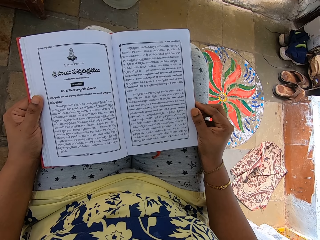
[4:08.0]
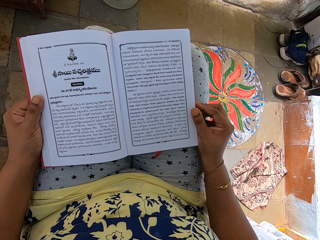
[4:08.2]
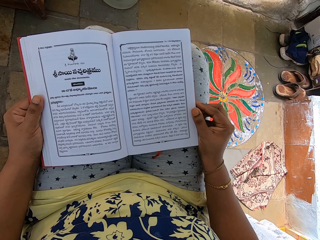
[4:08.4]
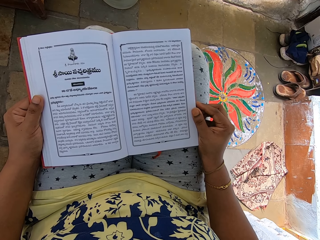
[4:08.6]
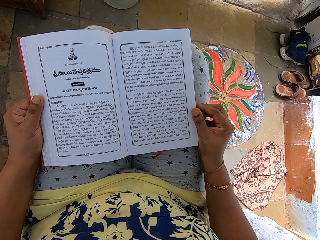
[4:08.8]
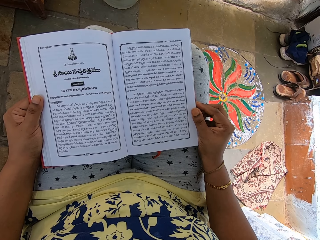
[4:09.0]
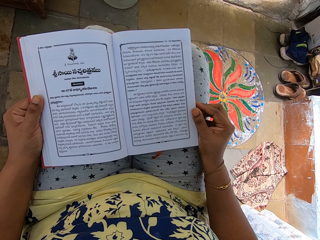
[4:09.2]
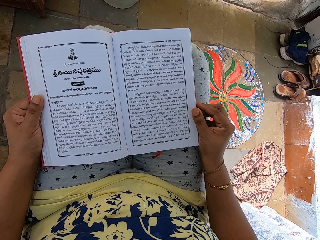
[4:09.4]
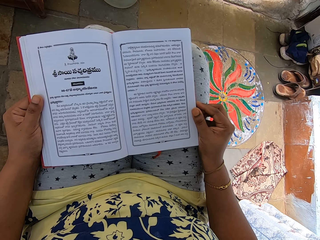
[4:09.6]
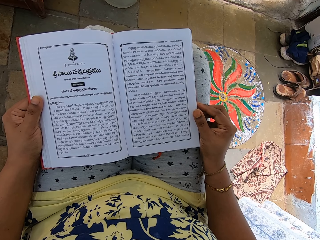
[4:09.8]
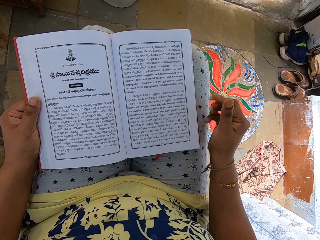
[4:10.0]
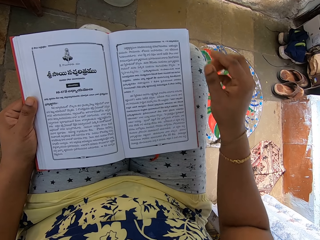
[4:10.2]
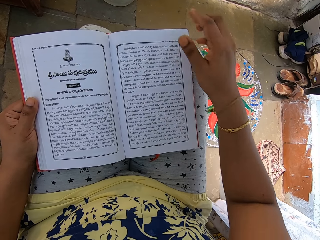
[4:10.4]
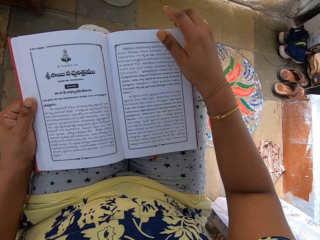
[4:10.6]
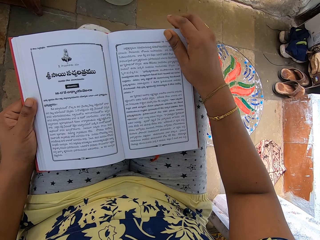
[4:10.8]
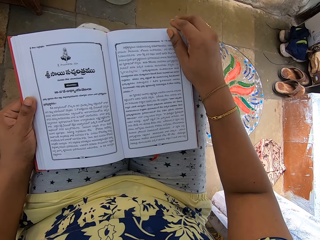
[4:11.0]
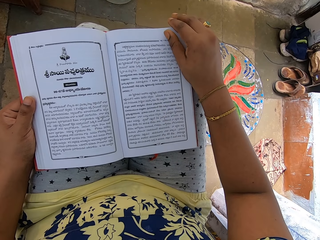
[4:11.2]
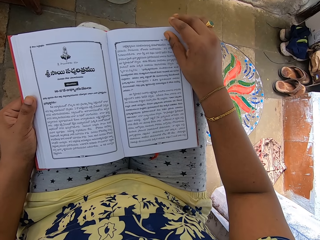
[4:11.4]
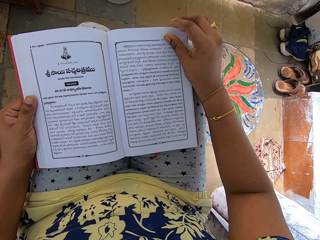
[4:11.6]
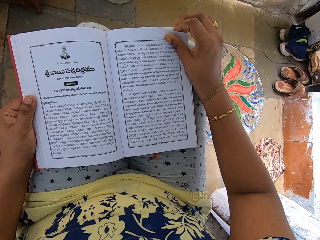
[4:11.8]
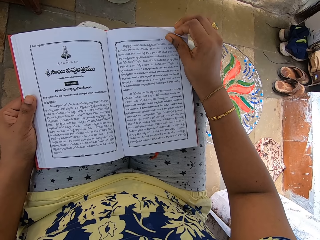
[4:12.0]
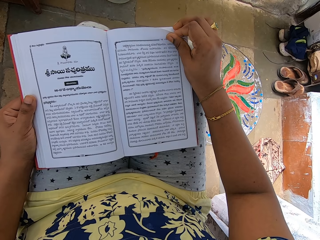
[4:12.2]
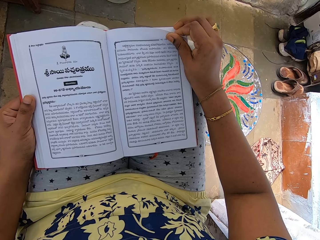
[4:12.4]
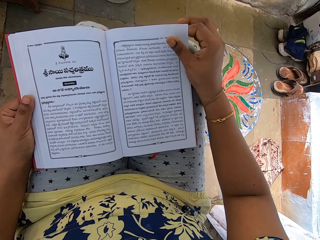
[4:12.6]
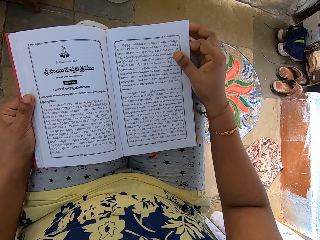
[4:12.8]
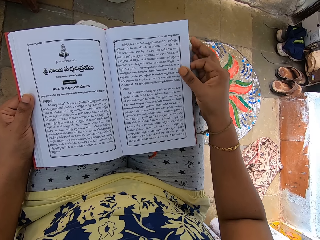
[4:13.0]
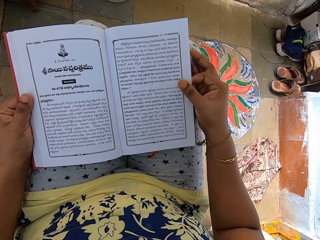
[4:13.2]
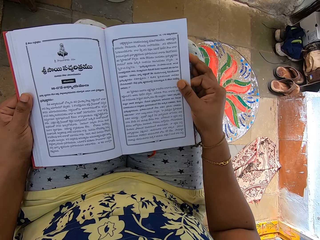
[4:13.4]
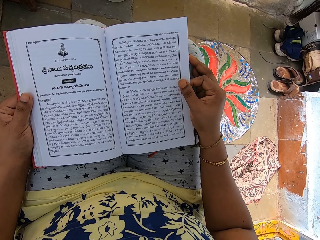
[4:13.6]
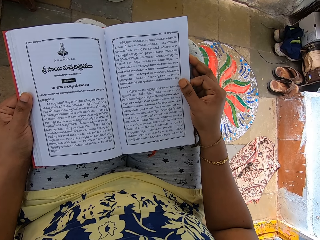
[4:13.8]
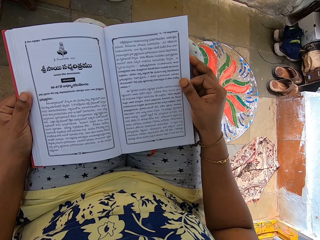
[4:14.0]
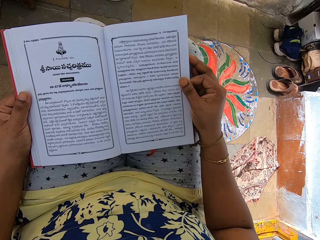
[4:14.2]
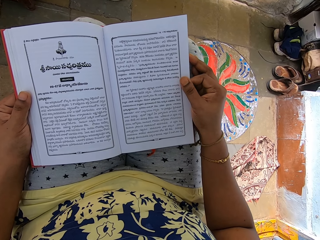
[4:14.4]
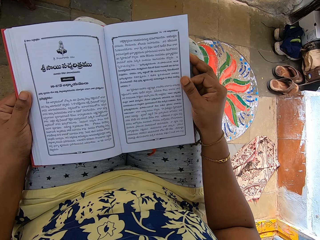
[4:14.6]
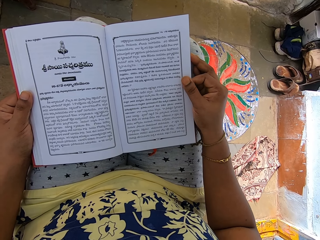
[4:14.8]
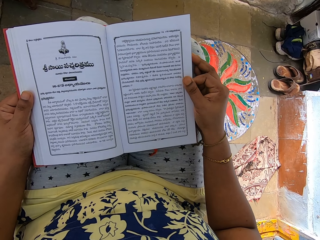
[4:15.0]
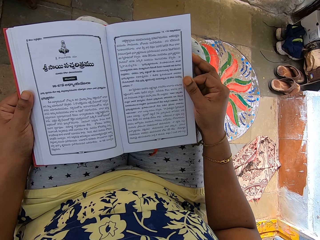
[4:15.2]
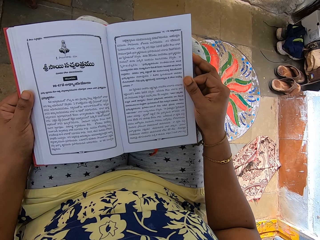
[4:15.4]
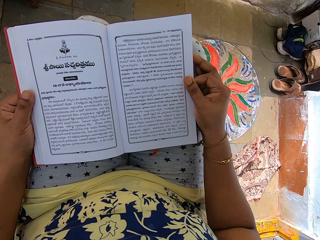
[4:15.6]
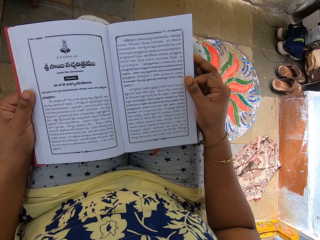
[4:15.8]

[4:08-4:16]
The camera wearer lifts her right hand from the book. She twitches a page of the book with her right hand. She touches the page of the book.

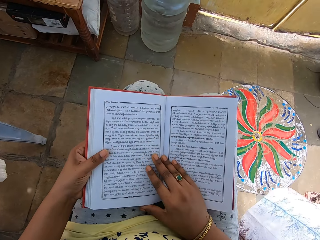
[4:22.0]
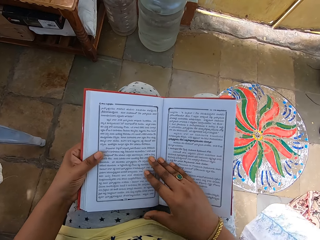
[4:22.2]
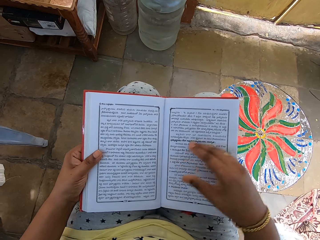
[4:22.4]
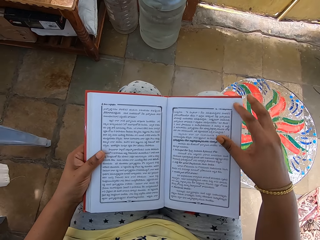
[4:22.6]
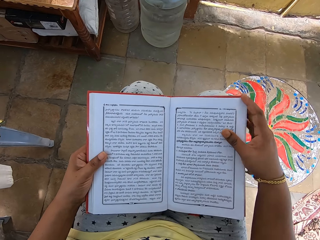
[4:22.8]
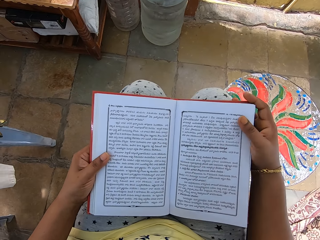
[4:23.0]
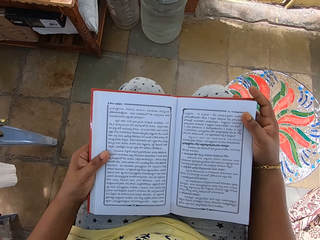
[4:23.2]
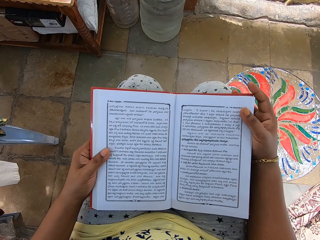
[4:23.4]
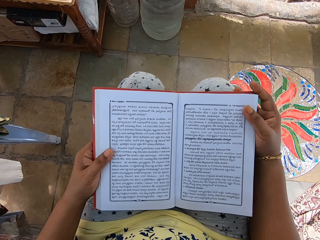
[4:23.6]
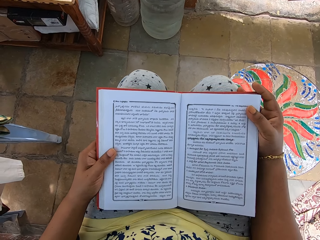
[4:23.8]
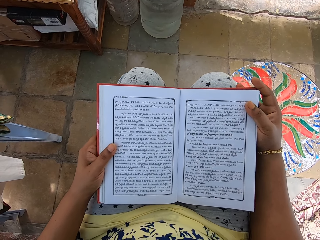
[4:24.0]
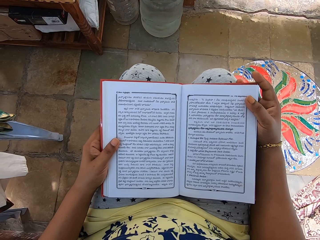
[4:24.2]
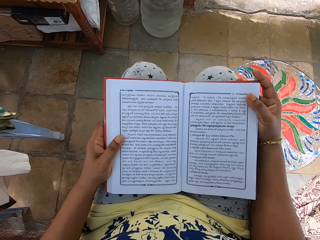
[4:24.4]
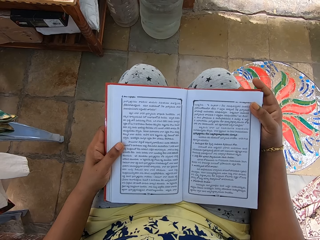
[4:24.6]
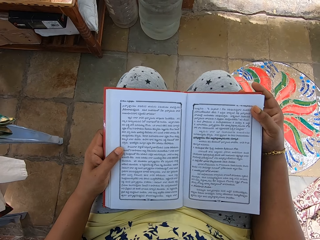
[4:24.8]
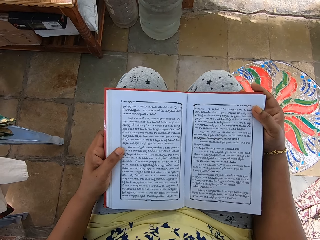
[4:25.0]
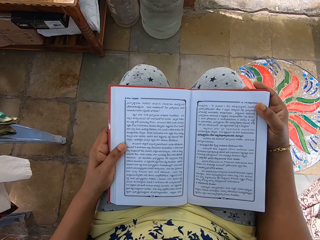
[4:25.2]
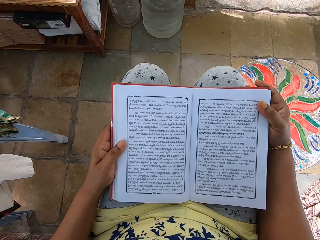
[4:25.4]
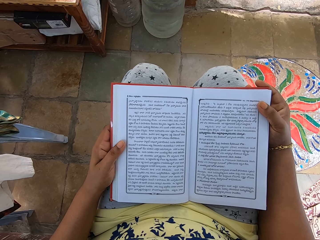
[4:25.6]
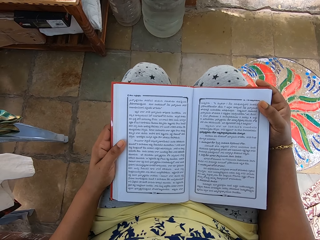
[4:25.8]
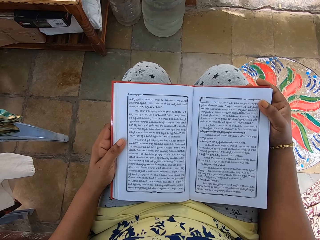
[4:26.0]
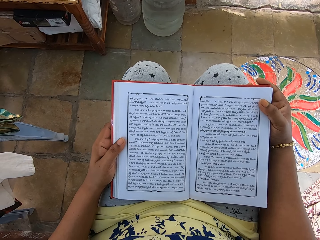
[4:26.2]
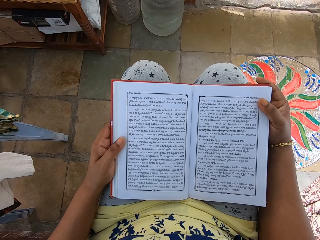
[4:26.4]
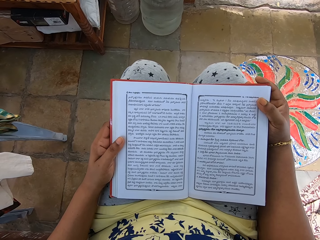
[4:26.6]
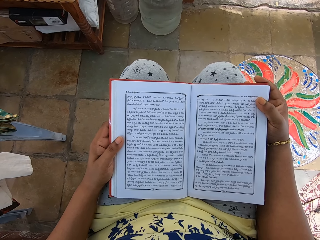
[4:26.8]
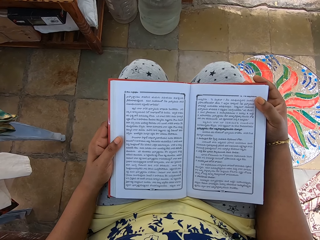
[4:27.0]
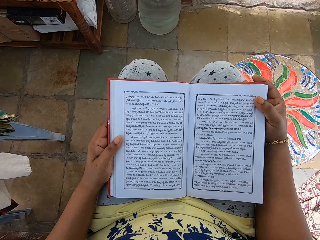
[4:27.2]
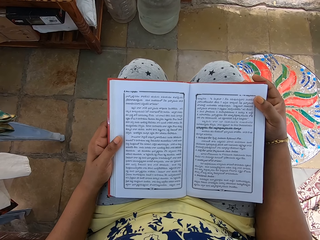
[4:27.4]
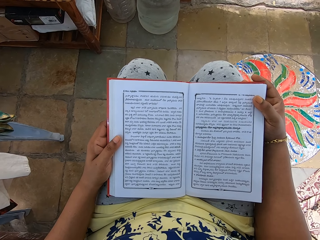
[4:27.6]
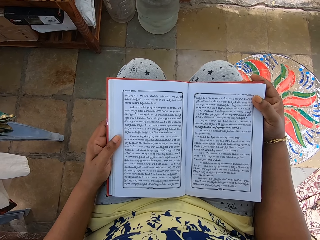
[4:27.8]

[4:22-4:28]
The camera wearer adjusts her right hand on the book.

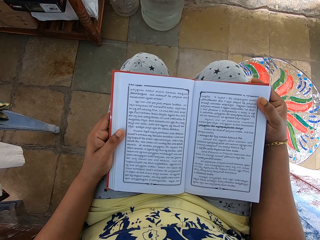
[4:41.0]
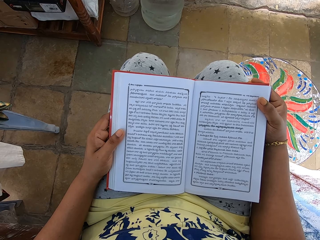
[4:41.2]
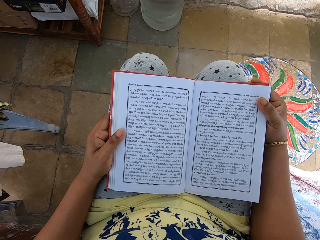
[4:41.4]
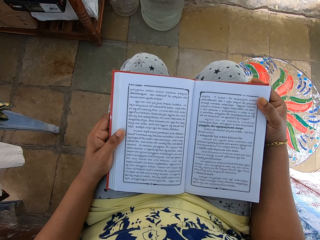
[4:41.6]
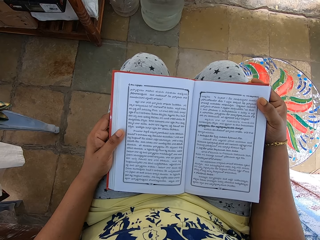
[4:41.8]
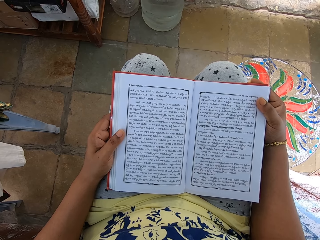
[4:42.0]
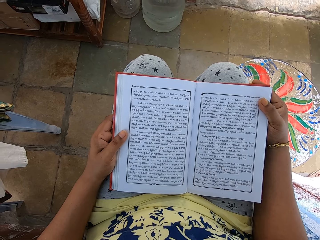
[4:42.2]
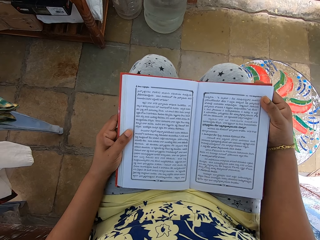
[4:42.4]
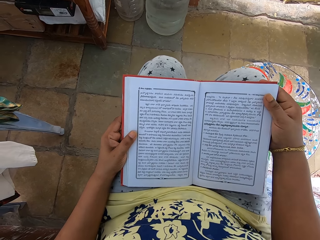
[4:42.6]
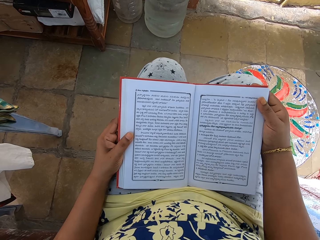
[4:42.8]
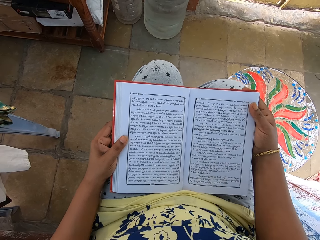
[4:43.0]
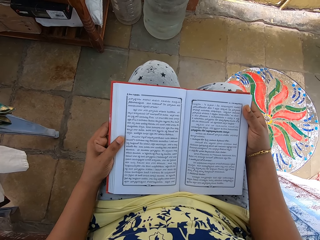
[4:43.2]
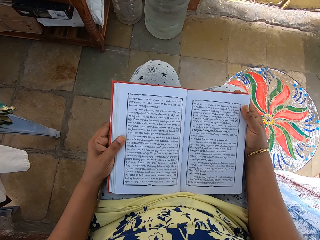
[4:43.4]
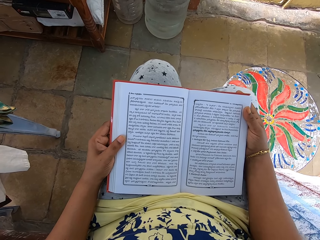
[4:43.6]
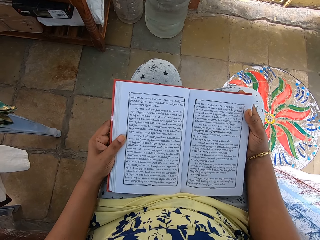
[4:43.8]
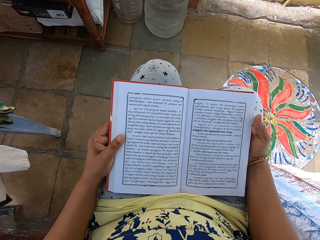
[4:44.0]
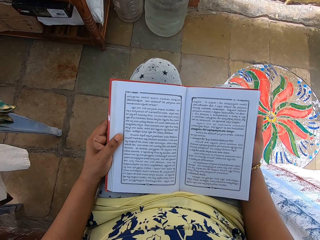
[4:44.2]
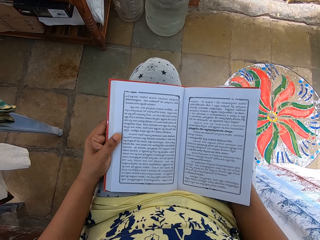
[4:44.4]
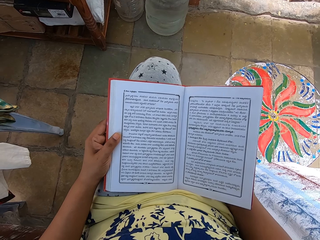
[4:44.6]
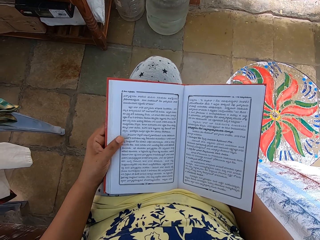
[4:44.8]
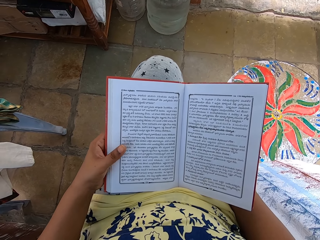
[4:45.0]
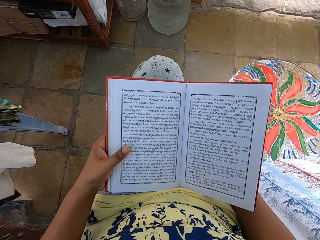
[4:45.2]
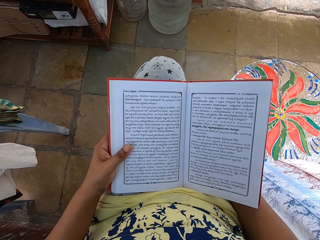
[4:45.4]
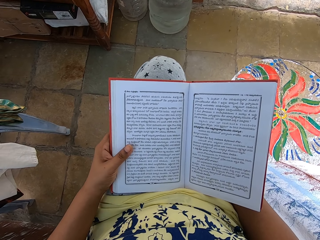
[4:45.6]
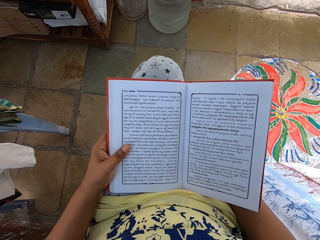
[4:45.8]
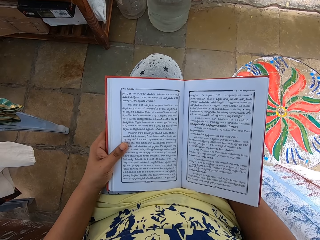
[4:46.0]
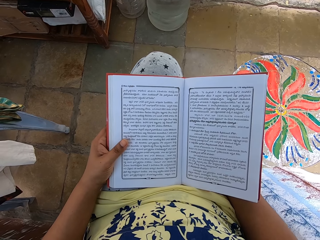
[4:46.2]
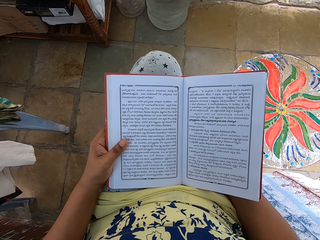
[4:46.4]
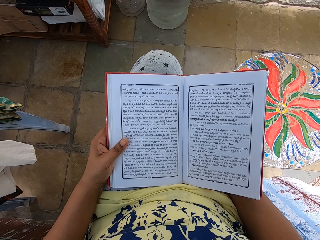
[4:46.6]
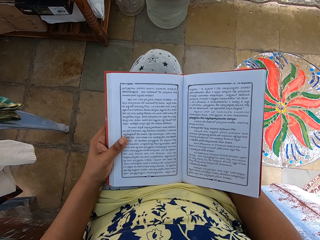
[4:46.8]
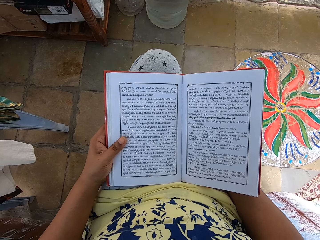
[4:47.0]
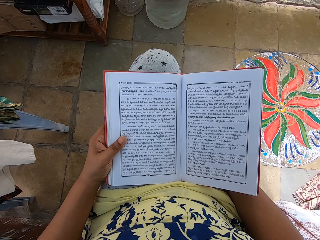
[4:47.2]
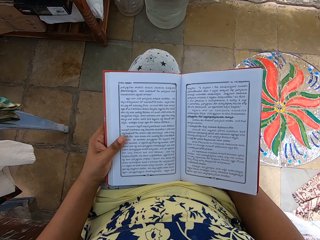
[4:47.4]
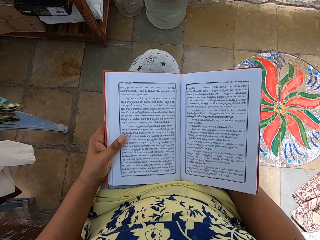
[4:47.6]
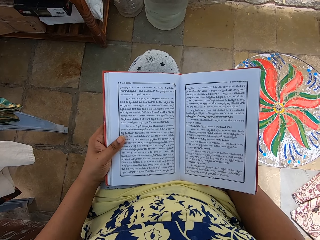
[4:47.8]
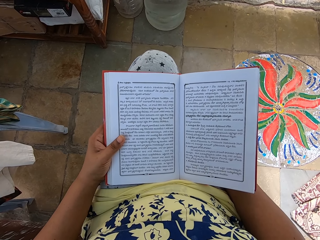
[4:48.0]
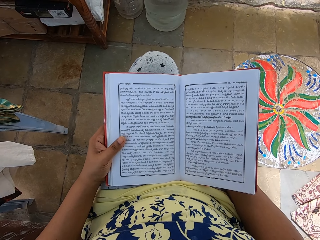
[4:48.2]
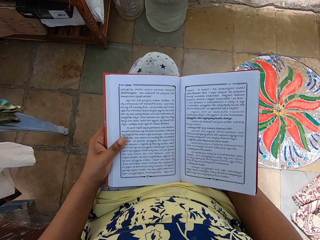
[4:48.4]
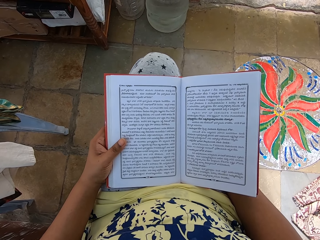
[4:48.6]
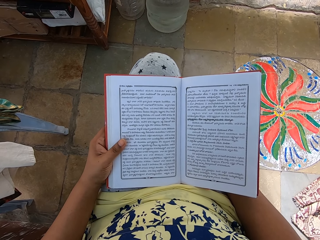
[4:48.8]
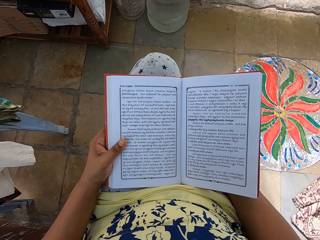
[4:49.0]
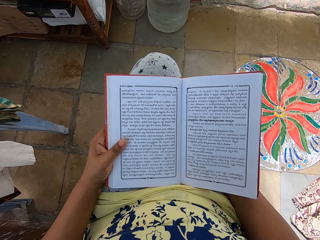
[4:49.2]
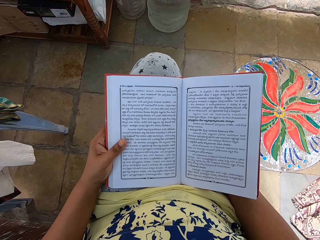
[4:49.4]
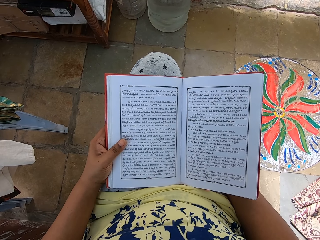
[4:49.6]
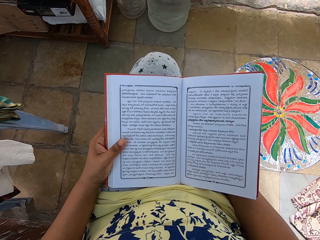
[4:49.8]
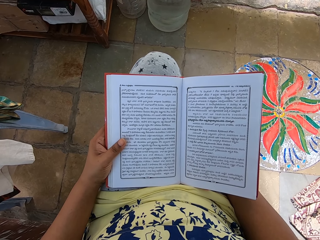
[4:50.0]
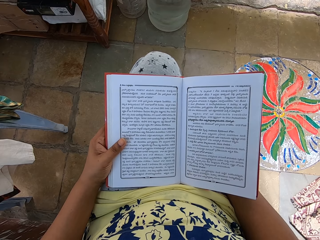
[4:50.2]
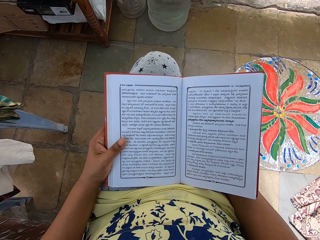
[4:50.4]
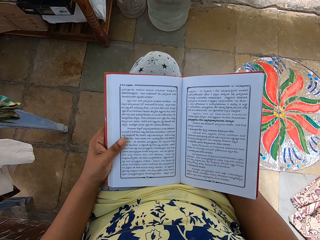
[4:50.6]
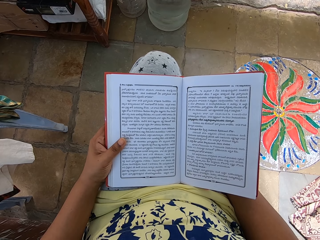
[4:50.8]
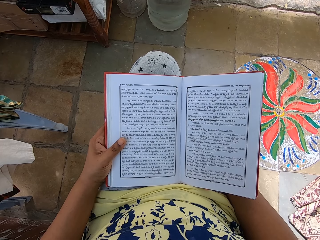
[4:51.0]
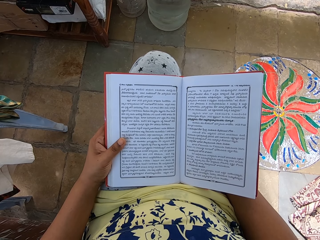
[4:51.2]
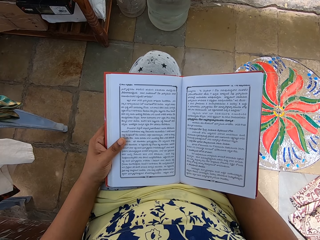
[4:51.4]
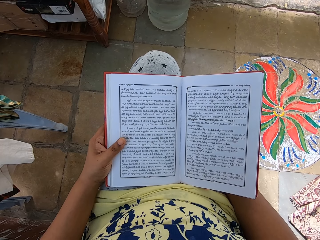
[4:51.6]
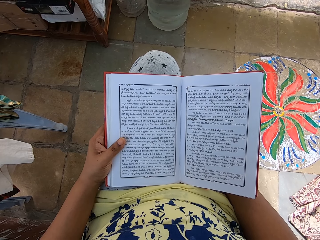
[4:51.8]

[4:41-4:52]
The camera wearer adjusts her right leg. She adjusts her right hand below the book. She moves the left hand on the book. She holds the book with both hands.
